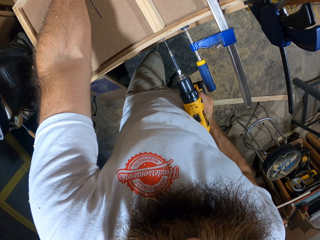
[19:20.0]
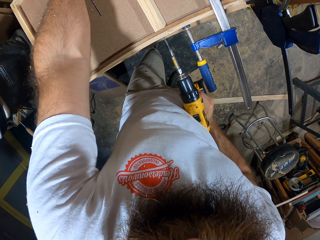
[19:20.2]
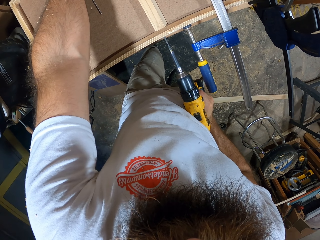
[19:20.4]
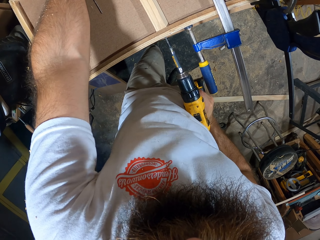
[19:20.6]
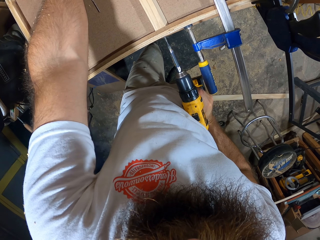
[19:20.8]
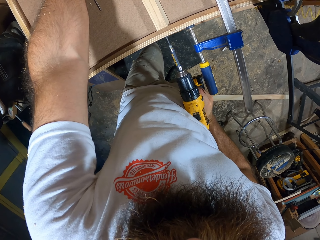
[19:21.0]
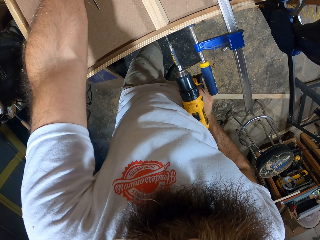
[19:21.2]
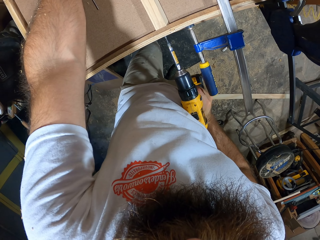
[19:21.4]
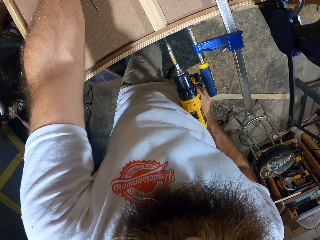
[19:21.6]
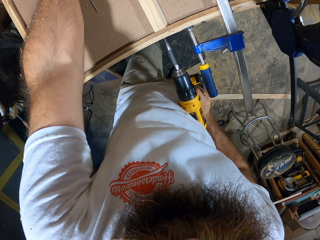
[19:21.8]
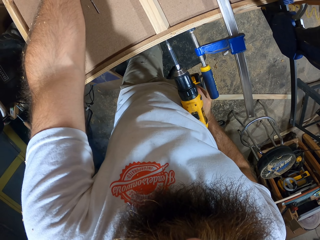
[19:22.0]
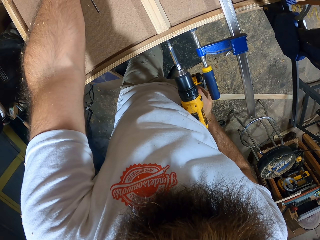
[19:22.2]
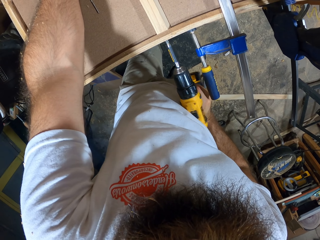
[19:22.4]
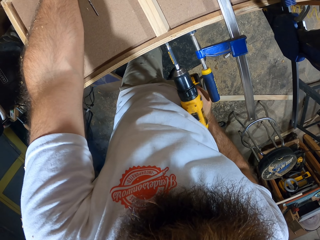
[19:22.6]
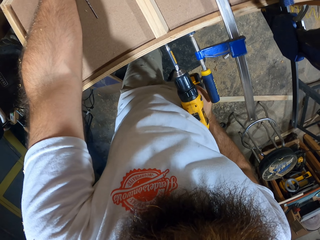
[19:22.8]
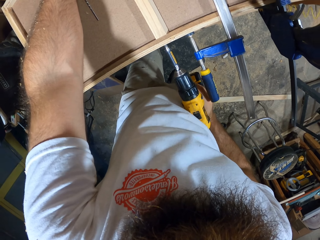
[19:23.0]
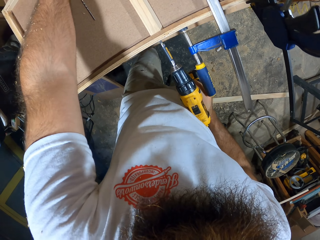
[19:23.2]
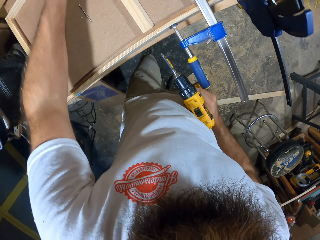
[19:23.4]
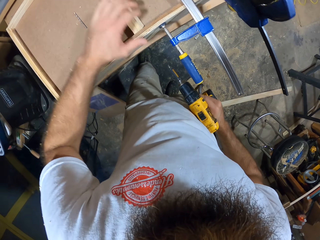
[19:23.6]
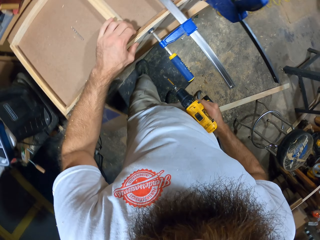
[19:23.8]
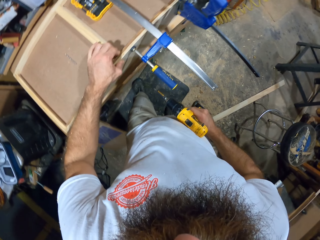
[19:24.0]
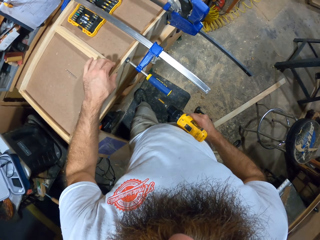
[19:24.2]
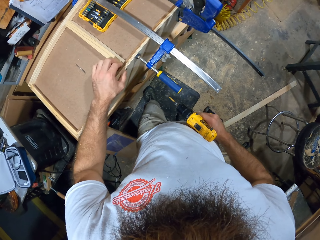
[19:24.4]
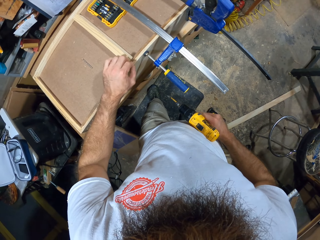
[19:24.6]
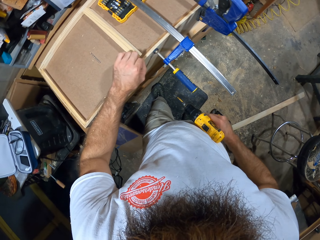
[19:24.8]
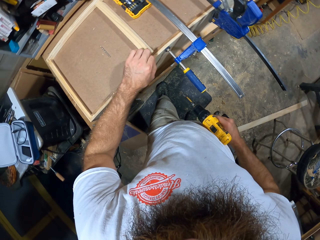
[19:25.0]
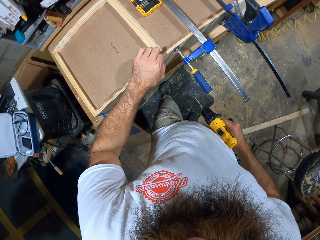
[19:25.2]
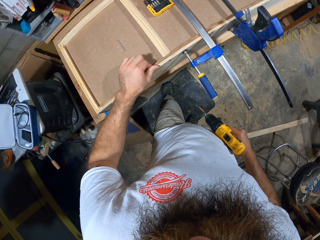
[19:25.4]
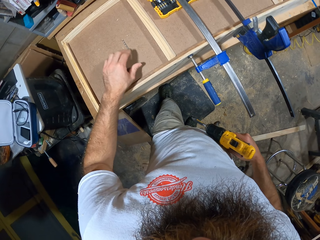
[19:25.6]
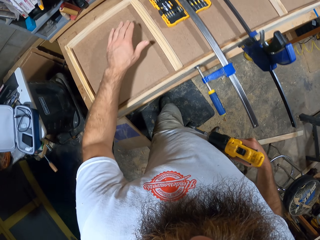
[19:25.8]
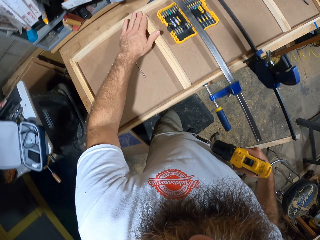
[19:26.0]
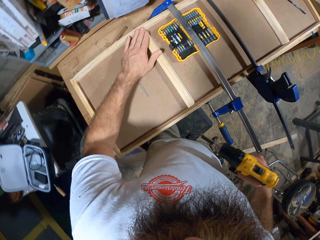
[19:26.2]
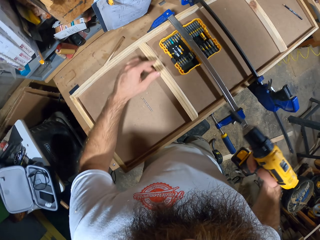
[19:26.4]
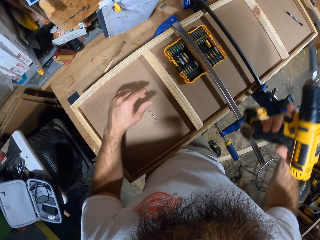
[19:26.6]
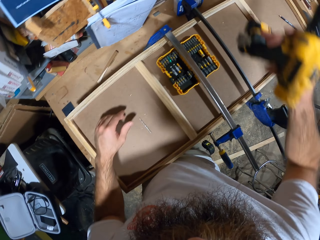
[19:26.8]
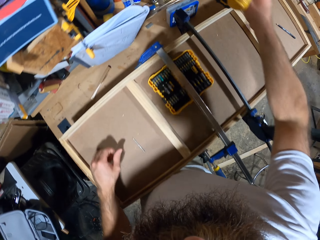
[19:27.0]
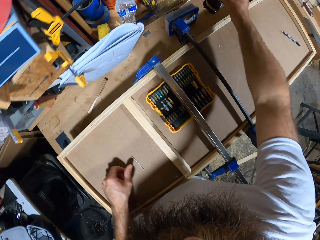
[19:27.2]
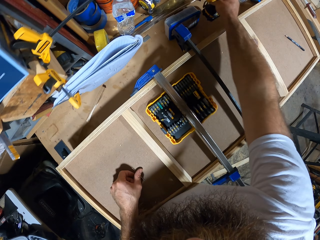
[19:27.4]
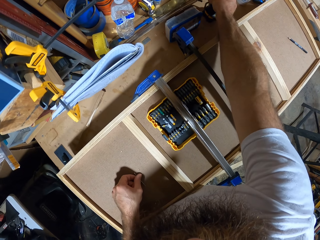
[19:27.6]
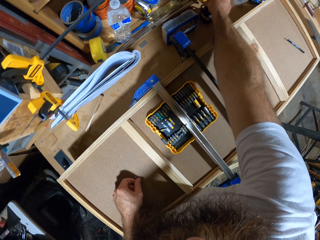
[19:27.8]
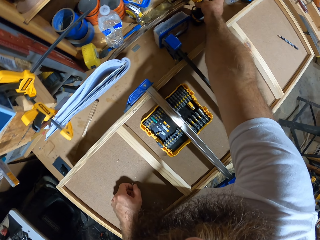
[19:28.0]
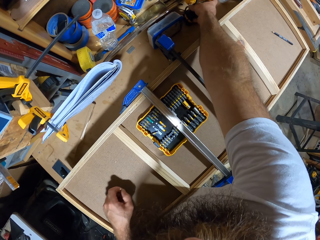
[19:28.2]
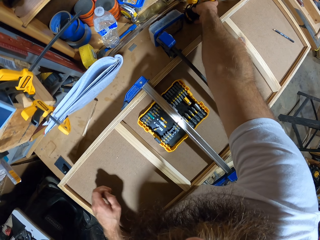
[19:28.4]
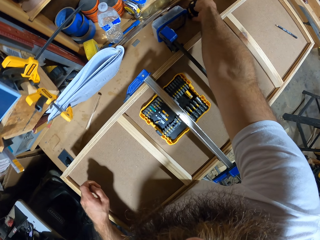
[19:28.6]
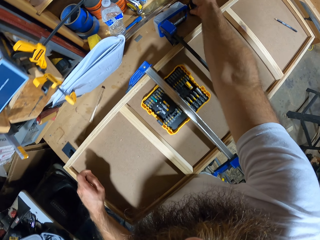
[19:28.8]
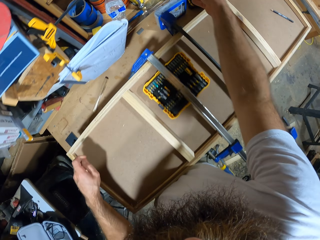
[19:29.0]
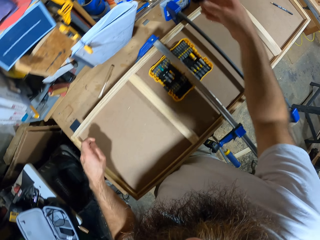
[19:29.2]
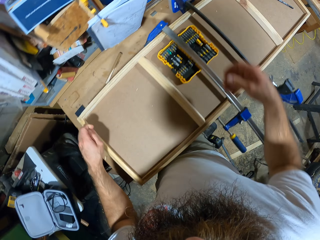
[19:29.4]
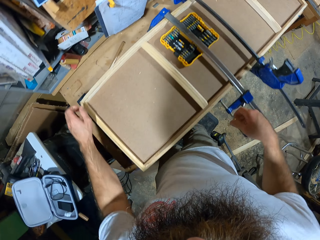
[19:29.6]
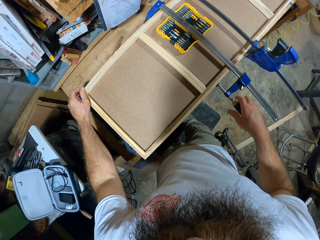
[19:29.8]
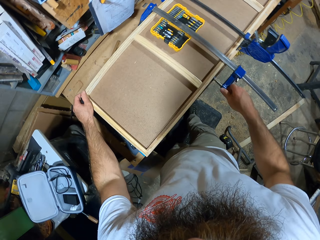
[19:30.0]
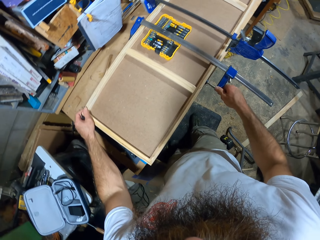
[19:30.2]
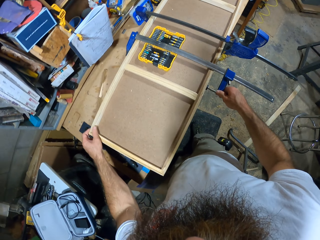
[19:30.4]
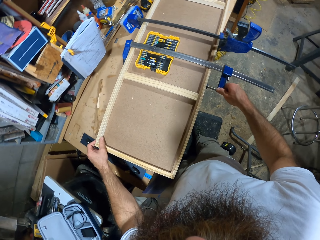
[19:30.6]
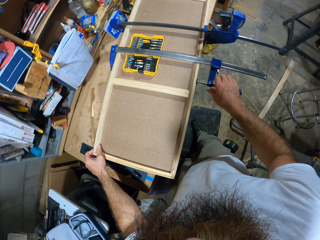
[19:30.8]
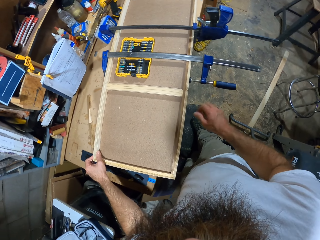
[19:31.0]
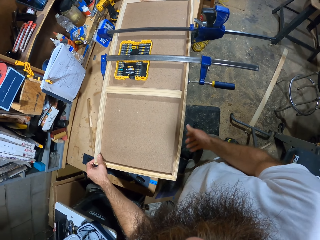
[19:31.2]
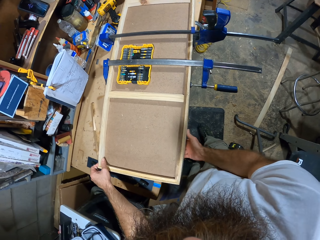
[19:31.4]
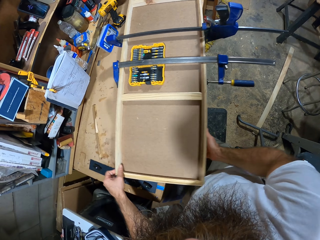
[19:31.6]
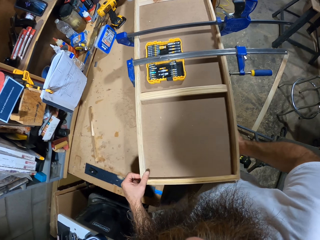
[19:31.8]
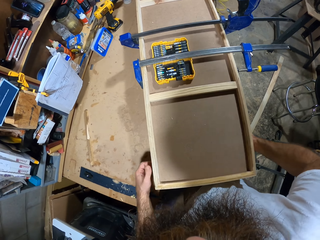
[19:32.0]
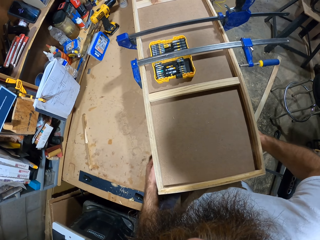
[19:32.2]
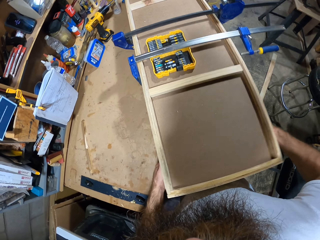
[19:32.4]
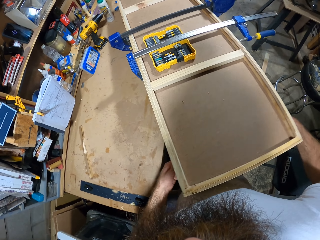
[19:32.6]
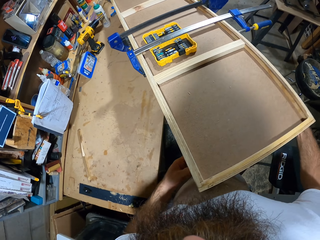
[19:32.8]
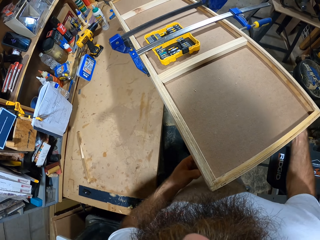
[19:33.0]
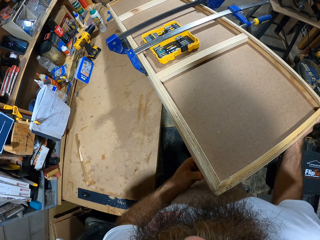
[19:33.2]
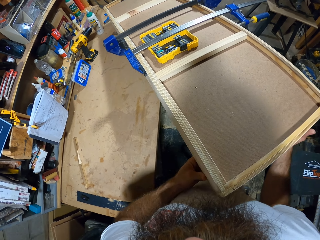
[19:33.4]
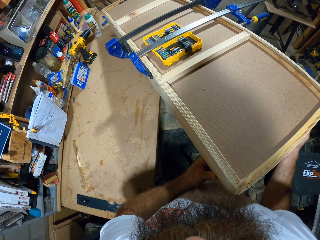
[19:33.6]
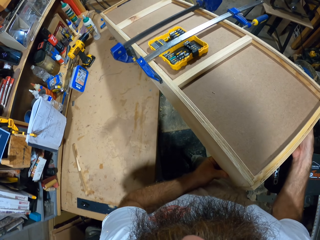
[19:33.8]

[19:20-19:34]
The camera wearer touches the piece of wood on the woodwork with his left hand. He moves his hands. He drops the drill gun on the table with his right hand. He adjusts the woodwork on the table with both hands.

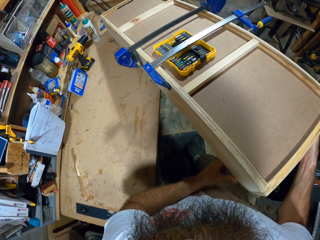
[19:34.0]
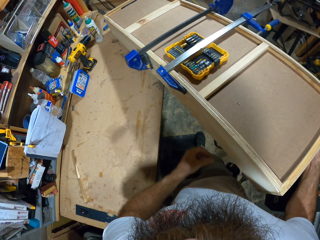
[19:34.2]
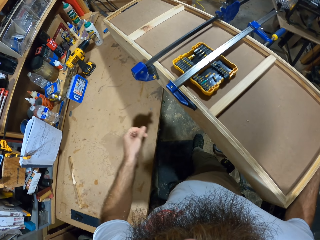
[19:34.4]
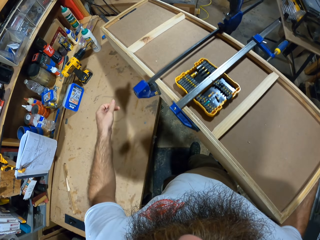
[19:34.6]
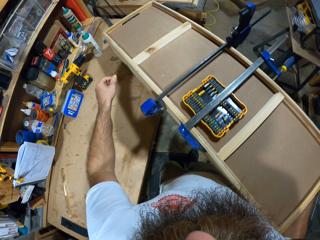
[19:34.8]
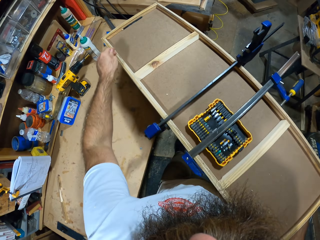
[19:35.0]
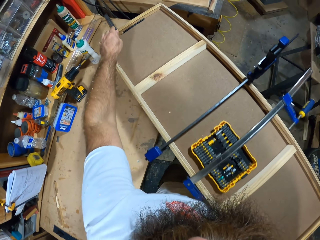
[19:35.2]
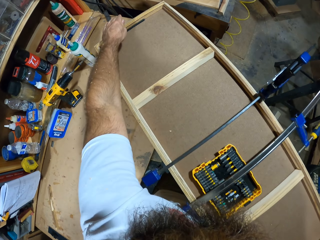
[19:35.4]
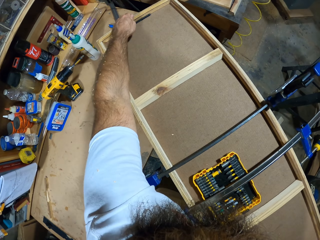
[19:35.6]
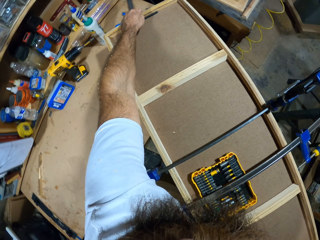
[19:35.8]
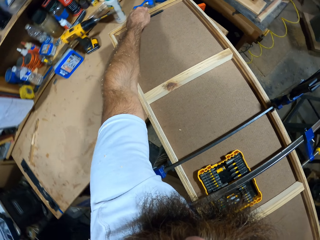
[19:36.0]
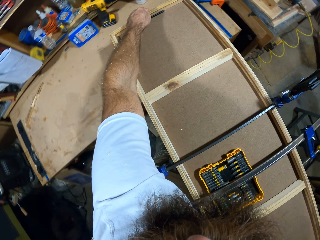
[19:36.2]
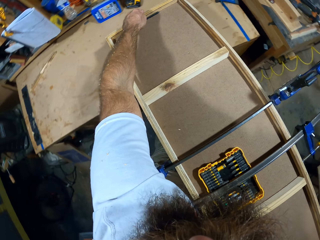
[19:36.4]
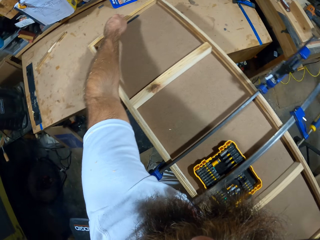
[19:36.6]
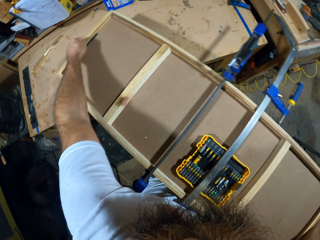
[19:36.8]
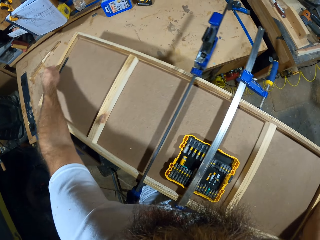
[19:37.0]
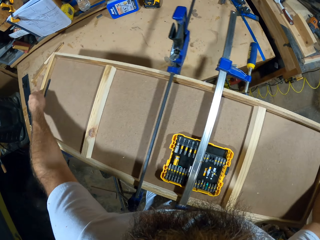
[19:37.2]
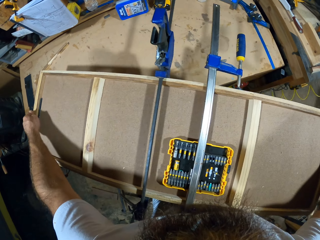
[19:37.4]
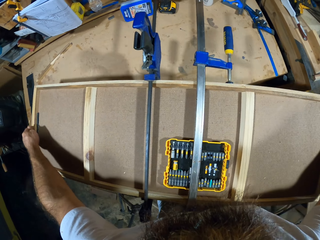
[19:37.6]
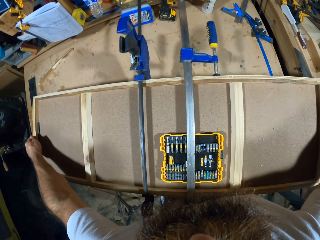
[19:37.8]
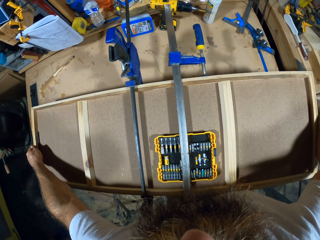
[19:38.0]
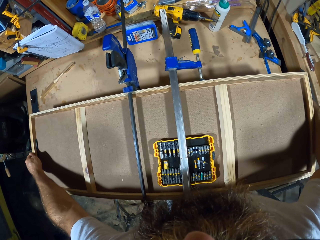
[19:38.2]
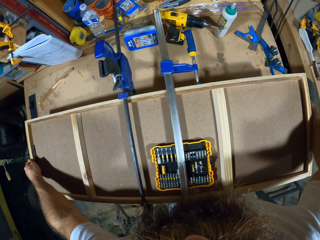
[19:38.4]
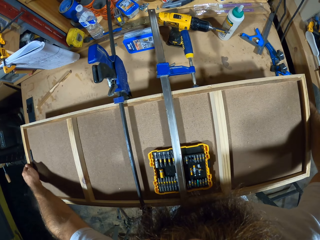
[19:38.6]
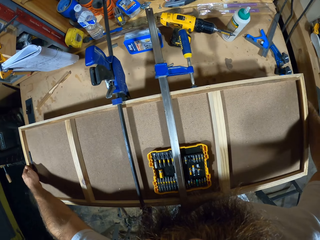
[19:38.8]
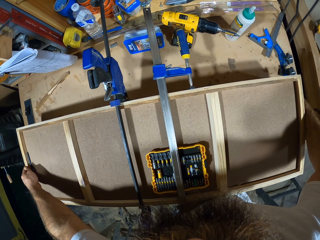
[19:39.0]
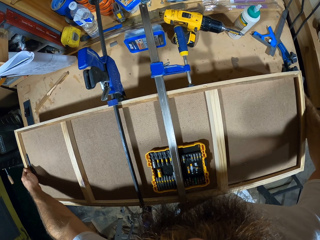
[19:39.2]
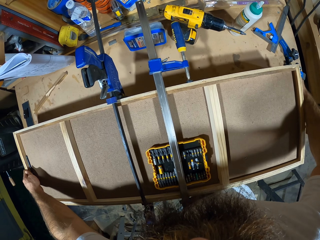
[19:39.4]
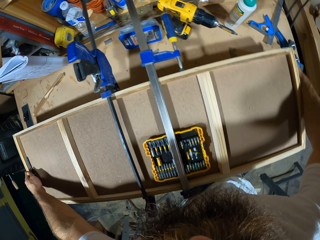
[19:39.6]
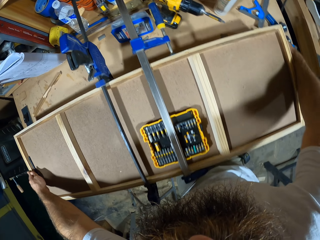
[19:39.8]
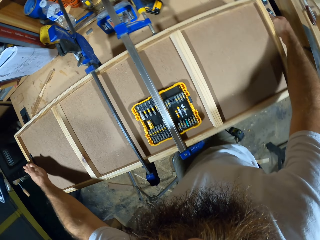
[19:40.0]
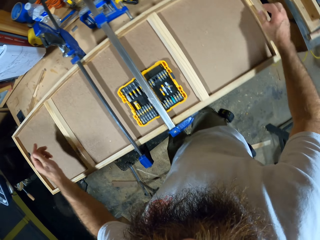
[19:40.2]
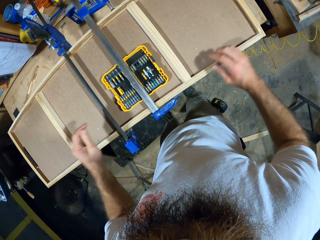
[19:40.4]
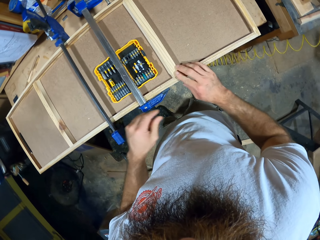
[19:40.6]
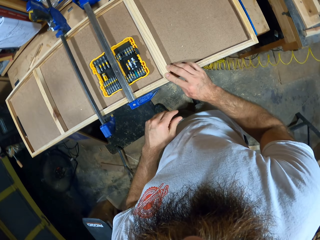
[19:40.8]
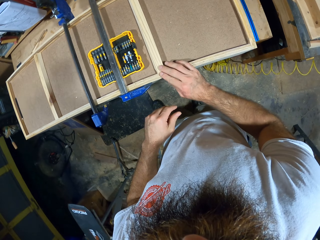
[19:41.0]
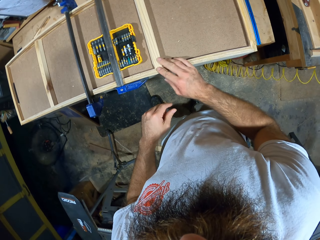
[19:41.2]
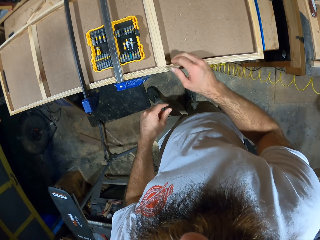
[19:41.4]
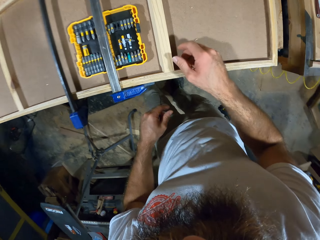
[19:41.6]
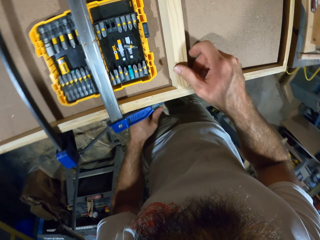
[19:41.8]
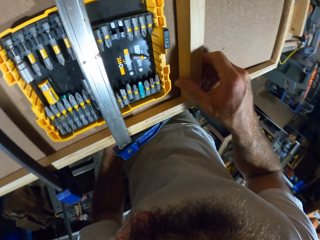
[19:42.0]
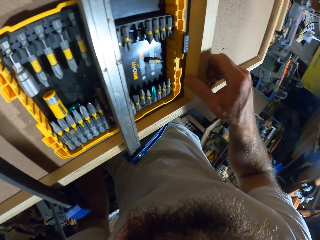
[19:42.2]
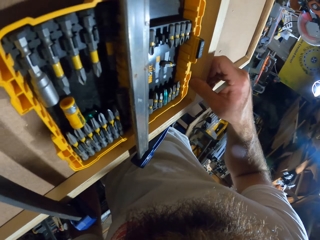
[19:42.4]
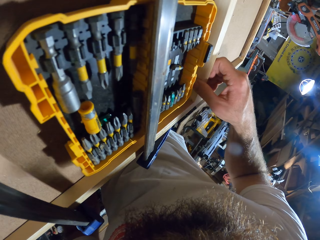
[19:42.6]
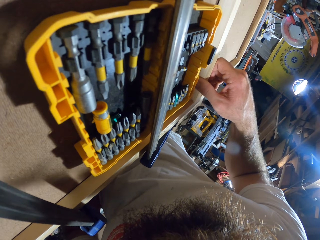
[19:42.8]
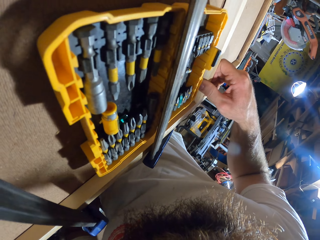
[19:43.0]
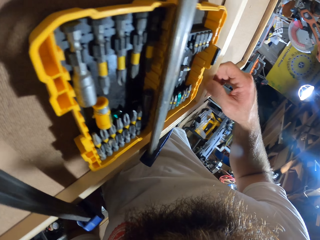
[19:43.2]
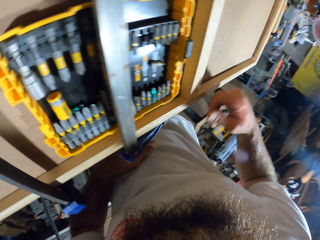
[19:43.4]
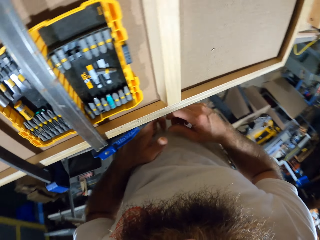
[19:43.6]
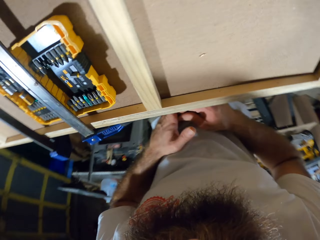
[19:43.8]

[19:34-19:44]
The camera wearer touches the woodwork with his right hand. He holds the timber.
